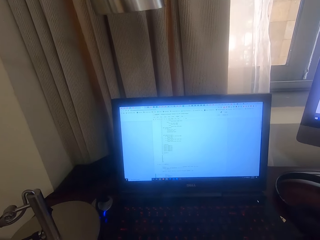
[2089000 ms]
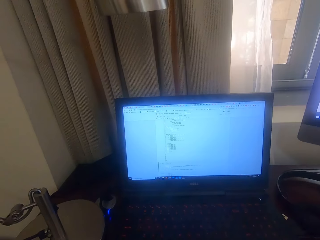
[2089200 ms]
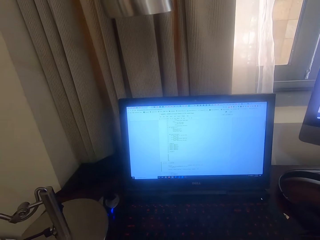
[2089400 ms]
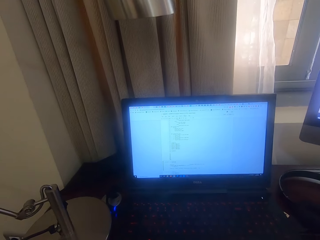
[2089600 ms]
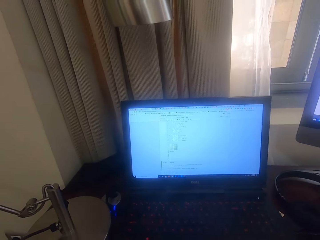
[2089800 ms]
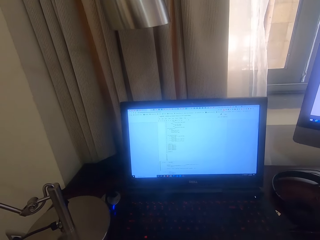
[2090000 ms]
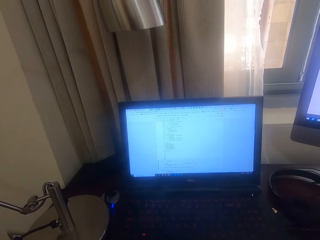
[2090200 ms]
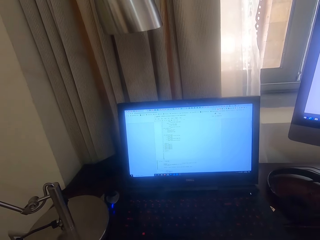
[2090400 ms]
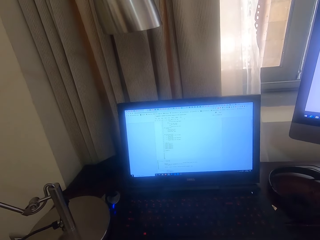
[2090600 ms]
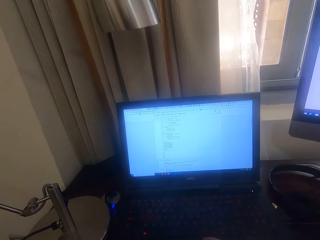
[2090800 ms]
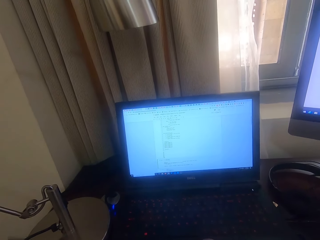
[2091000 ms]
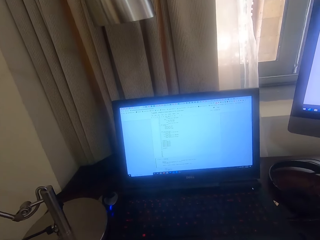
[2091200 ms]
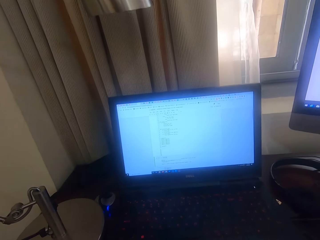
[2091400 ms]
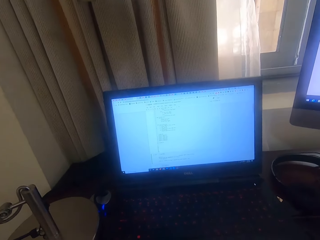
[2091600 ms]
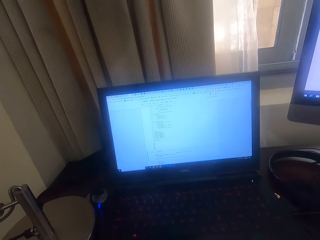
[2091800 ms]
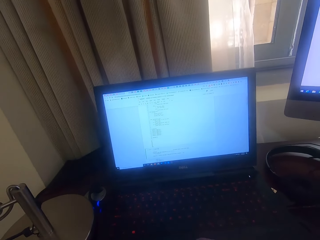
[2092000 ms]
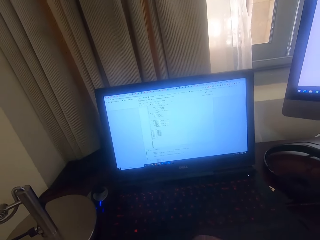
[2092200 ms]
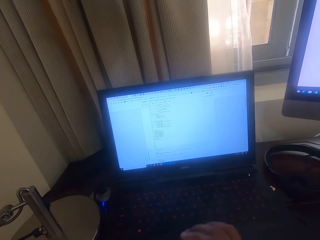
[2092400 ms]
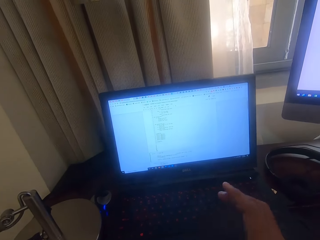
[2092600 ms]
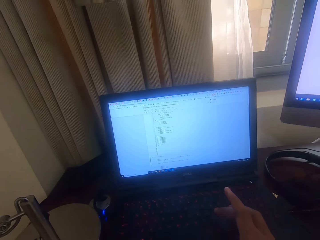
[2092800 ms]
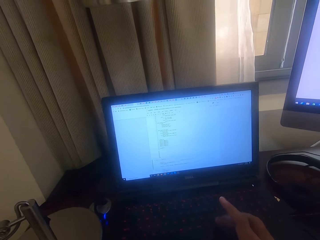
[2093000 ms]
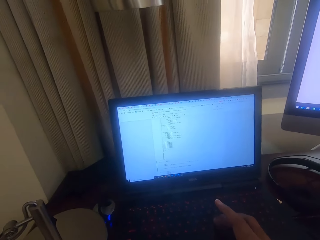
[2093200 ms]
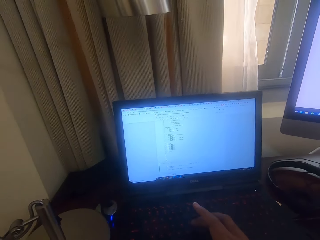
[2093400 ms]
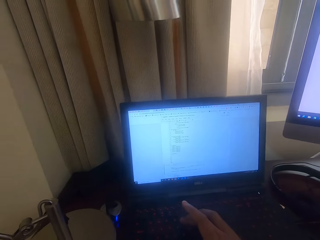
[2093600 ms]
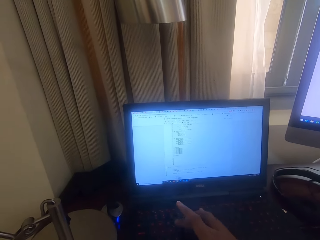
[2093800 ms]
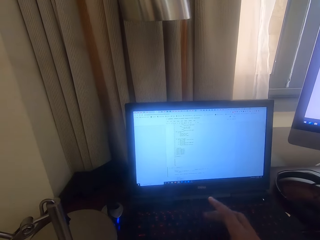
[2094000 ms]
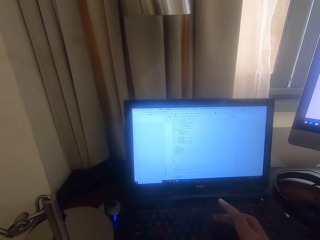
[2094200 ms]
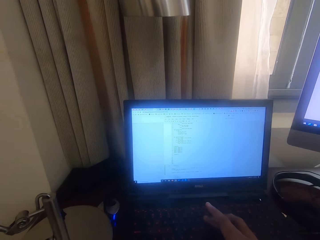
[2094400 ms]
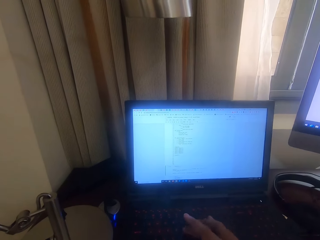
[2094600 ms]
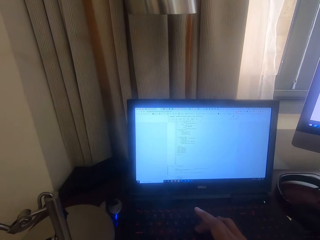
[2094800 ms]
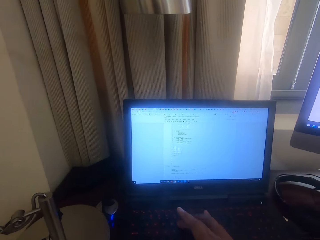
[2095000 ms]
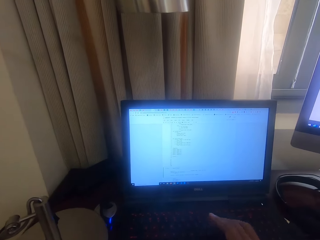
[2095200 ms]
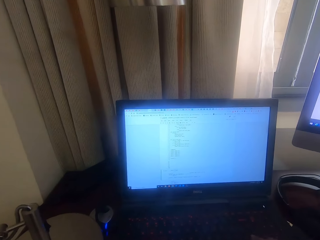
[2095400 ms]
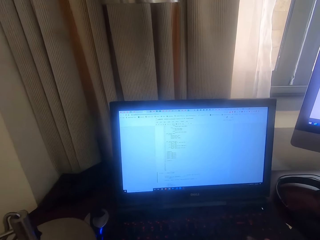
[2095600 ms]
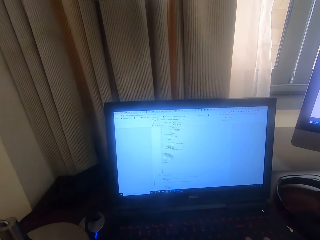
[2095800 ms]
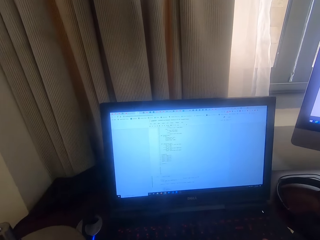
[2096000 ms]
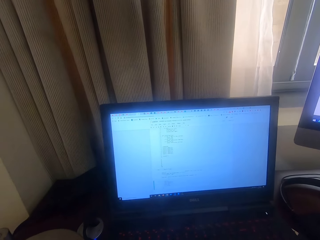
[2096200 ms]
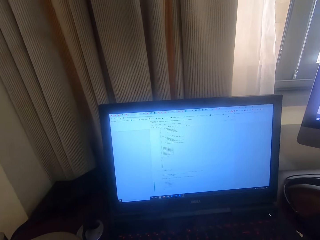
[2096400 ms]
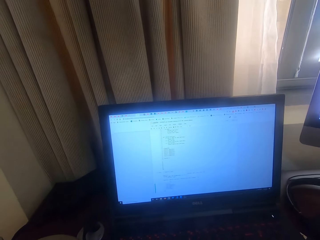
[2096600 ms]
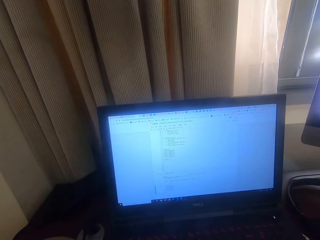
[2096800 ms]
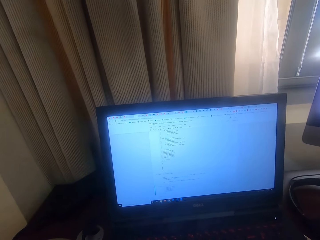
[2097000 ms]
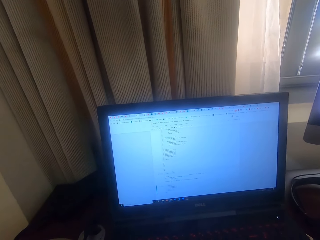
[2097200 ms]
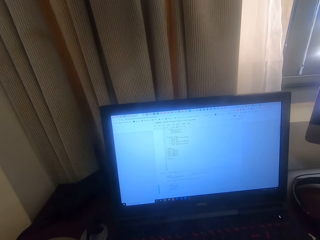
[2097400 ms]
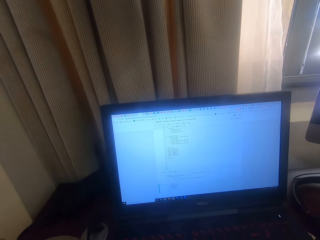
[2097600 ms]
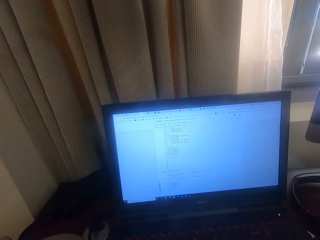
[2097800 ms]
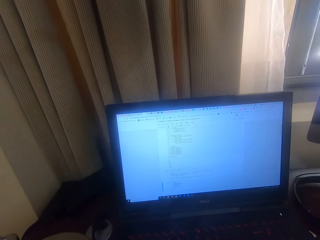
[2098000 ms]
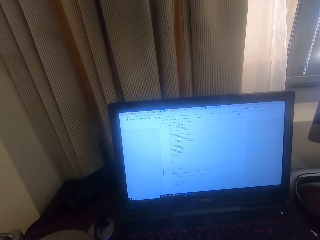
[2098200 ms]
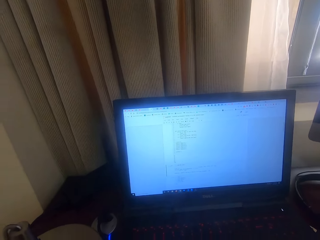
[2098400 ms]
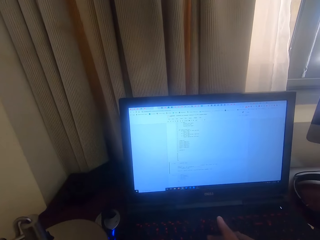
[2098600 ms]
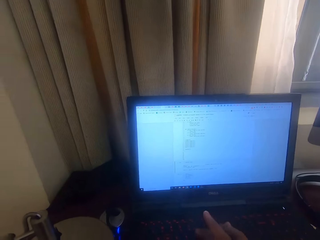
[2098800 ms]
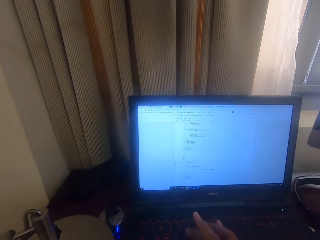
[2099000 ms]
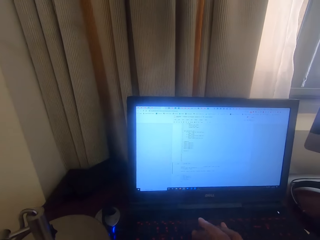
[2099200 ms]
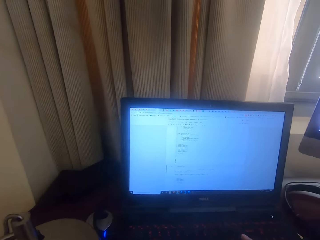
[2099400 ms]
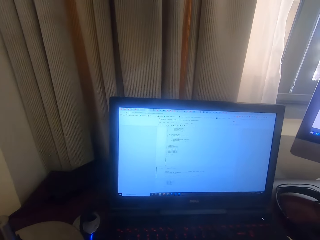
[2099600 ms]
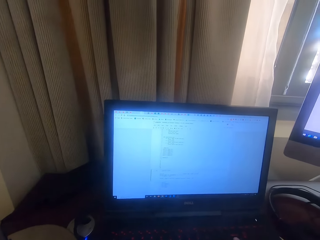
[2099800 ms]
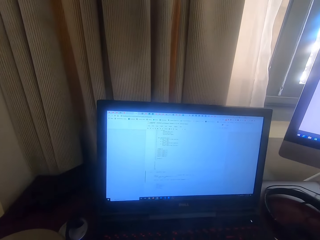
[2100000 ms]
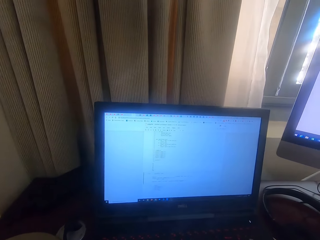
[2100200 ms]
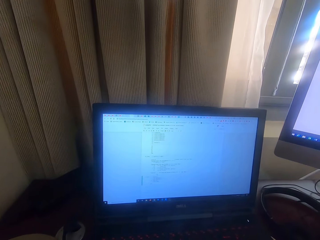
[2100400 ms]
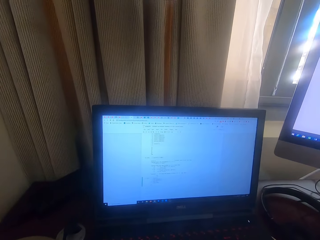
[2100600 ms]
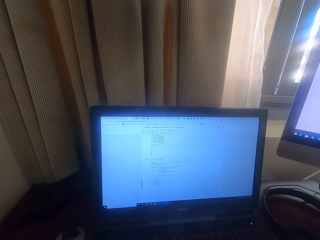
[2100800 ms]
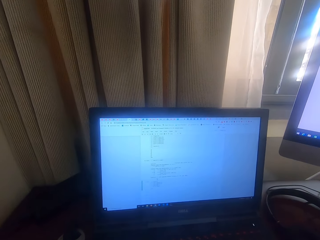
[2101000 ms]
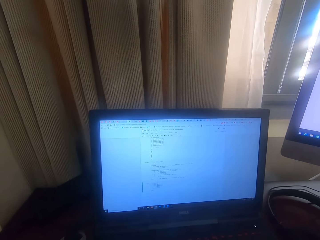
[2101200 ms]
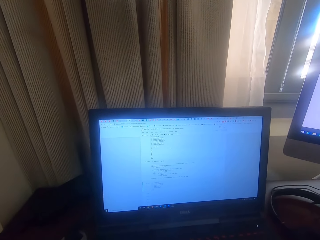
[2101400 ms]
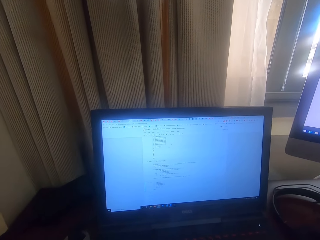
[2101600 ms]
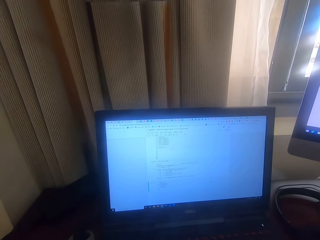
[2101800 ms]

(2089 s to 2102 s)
The camera wearer stares at the laptop. They type on the laptop. They stare at the laptop. They type on the laptop.

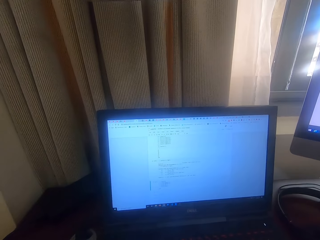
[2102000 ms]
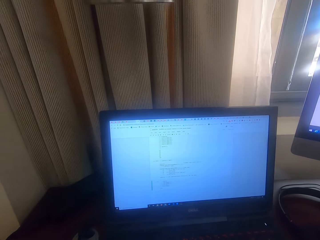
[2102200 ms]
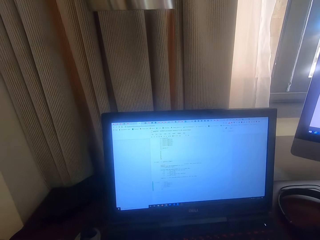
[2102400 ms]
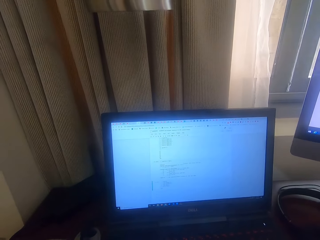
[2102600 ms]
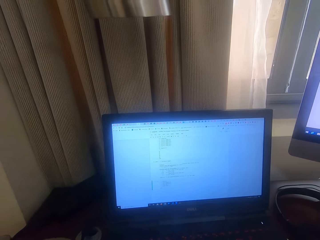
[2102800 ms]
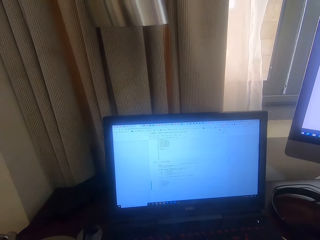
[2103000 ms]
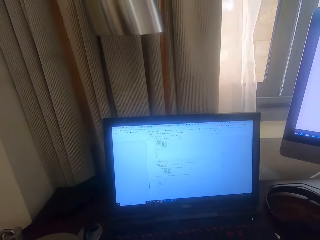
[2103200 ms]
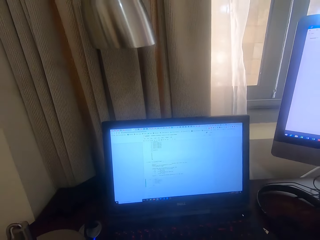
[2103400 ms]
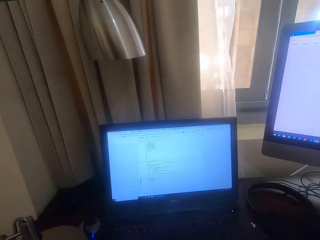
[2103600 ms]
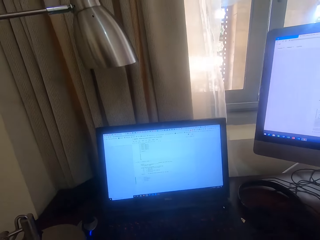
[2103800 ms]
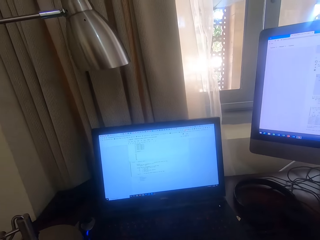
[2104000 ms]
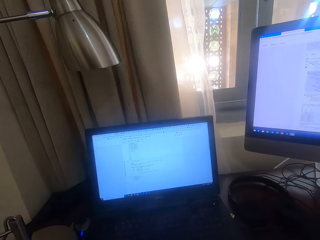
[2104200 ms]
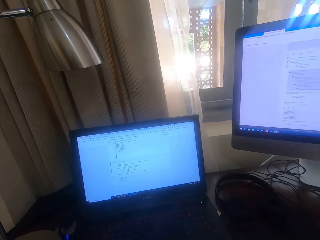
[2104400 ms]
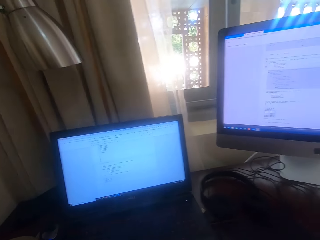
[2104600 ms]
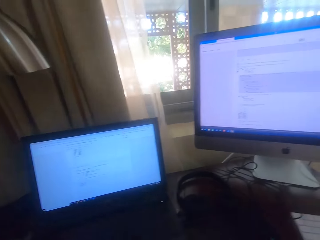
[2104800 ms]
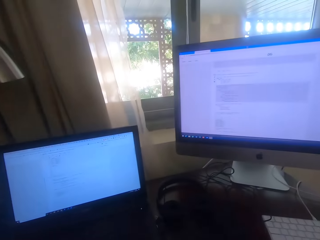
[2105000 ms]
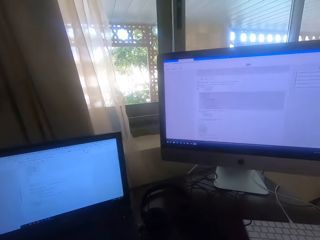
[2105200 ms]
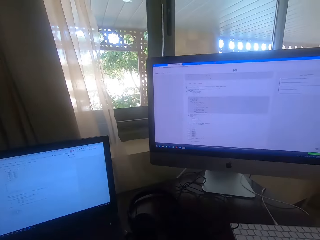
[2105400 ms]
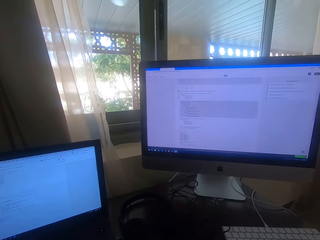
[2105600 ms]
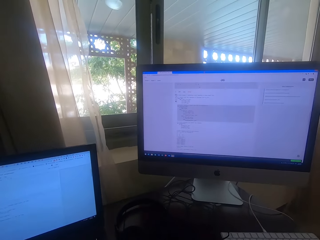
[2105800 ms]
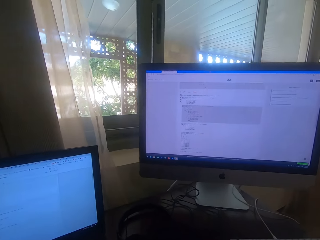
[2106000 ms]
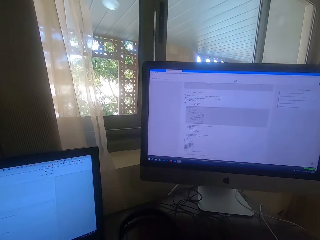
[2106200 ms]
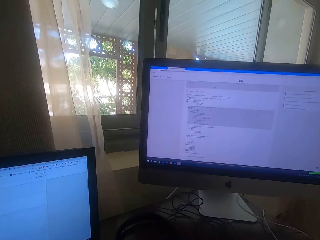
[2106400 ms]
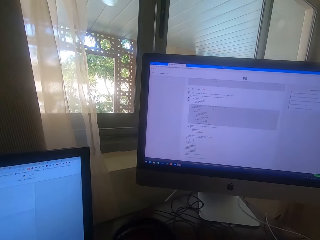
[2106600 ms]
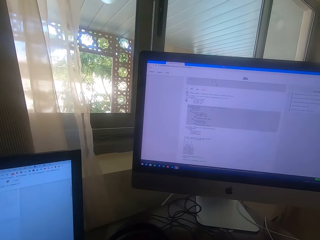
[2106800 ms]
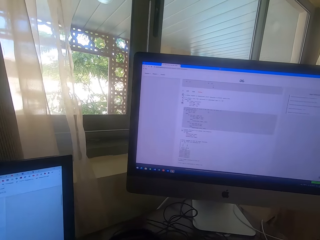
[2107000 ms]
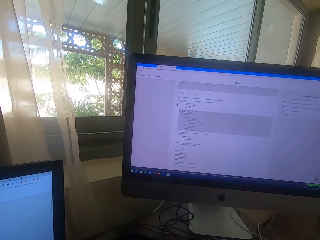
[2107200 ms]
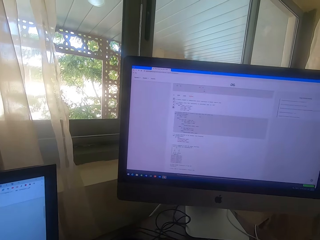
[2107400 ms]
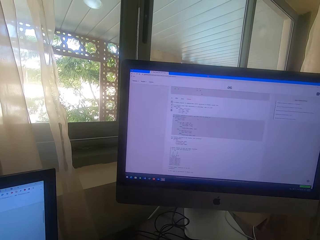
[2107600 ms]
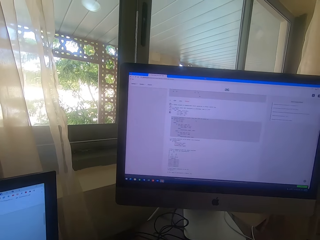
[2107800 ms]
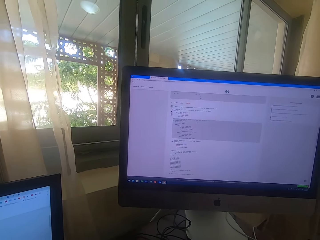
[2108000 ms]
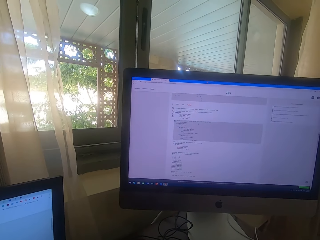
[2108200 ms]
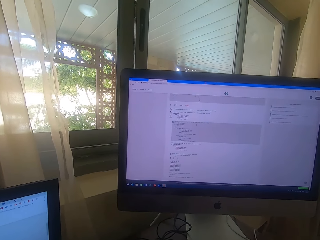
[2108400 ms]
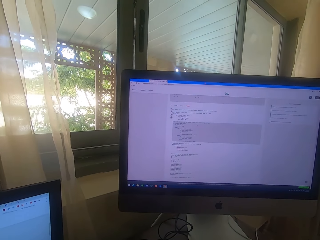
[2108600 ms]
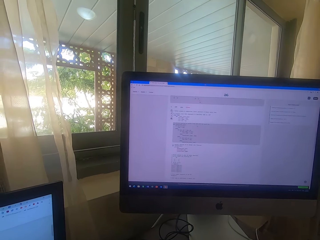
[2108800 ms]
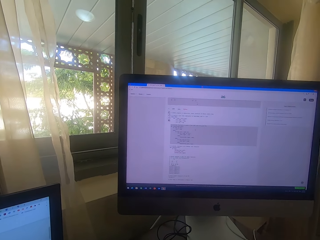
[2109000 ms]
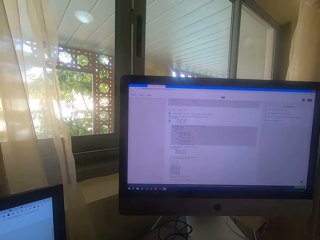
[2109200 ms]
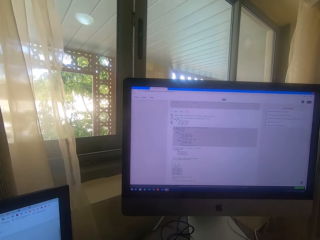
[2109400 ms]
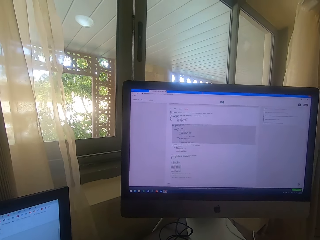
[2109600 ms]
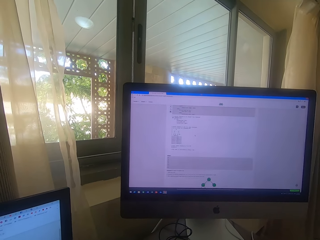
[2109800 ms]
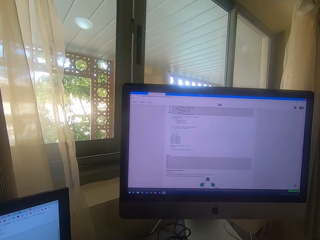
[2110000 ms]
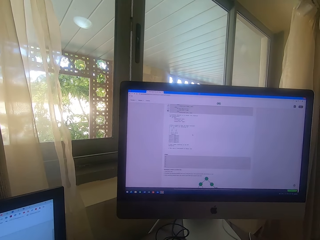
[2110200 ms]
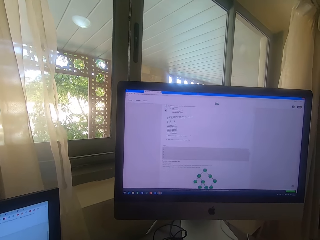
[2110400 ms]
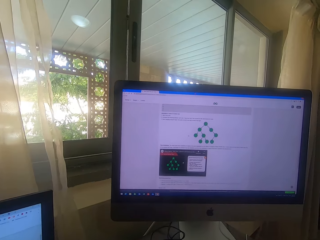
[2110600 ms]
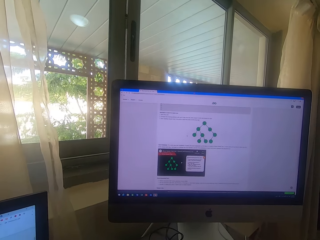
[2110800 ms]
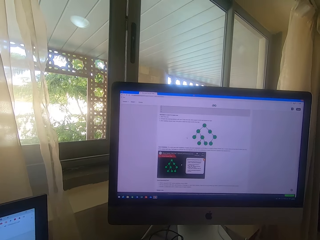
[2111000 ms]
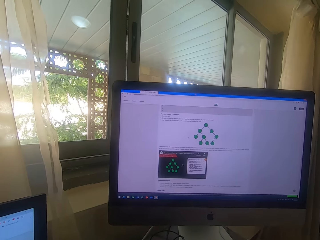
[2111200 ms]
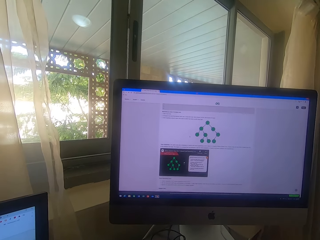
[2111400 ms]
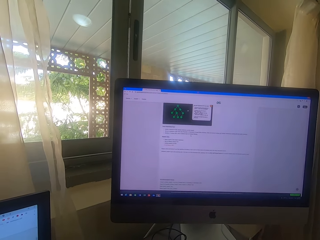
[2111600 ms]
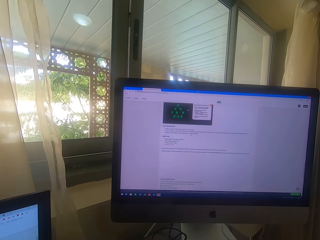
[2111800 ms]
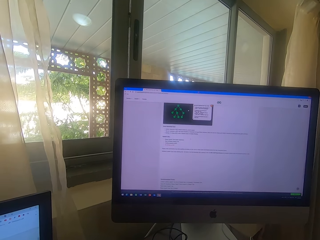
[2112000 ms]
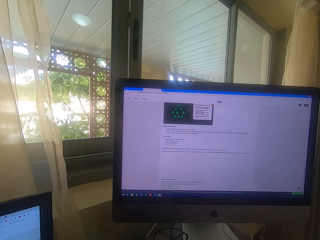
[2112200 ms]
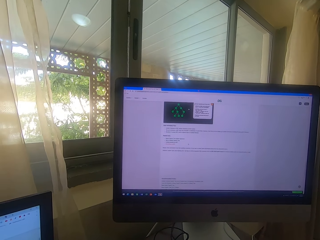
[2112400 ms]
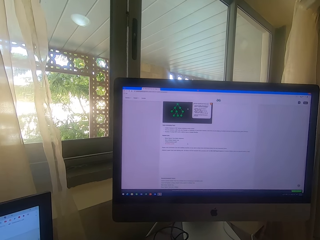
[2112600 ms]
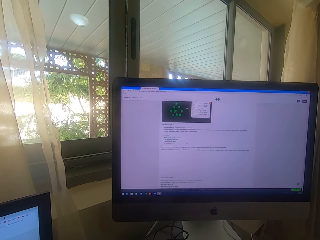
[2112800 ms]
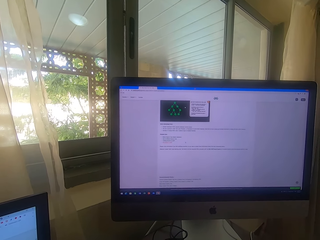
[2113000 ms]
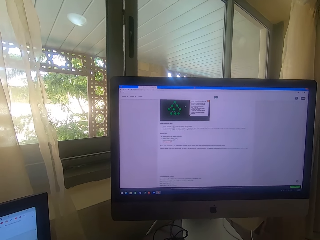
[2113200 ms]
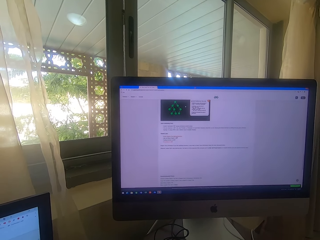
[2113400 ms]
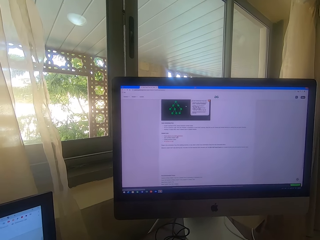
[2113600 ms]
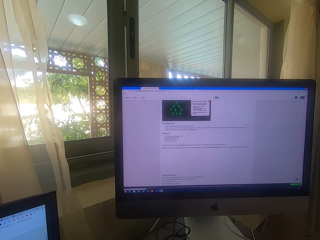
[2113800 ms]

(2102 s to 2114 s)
The camera wearer stares at the laptop. They look around. They stare at the computer. They scroll on the computer.
